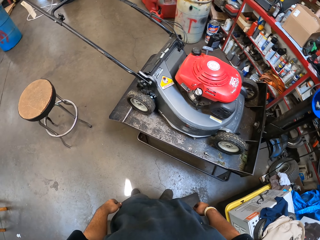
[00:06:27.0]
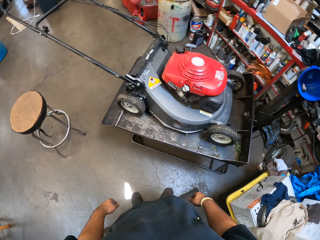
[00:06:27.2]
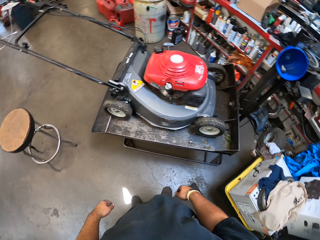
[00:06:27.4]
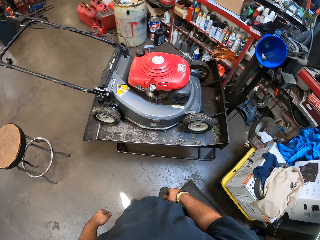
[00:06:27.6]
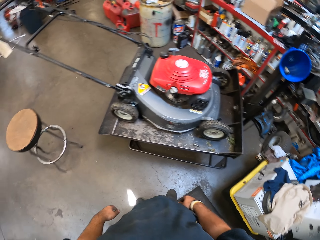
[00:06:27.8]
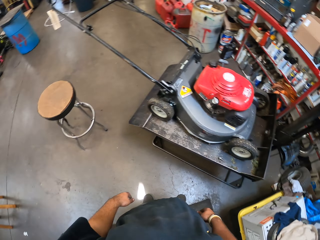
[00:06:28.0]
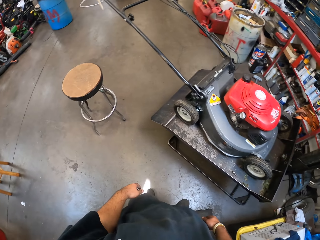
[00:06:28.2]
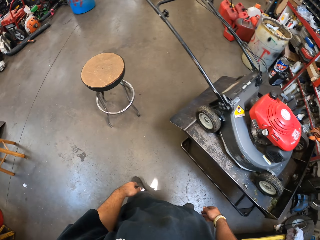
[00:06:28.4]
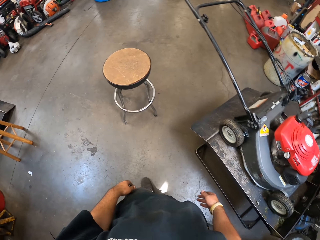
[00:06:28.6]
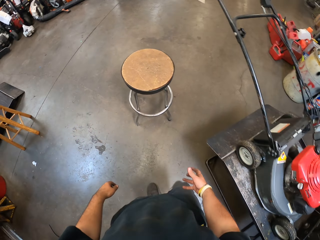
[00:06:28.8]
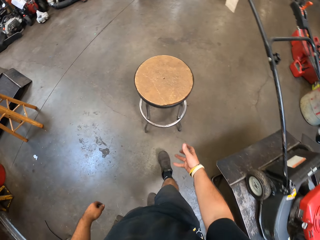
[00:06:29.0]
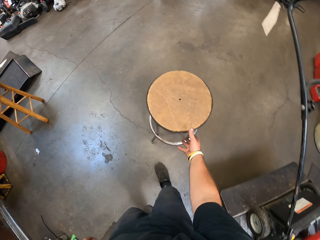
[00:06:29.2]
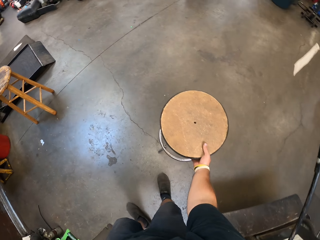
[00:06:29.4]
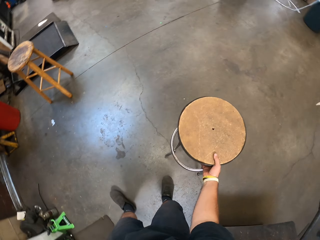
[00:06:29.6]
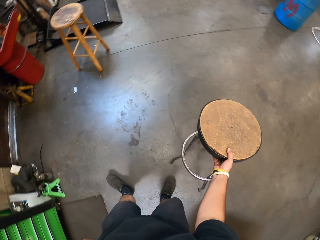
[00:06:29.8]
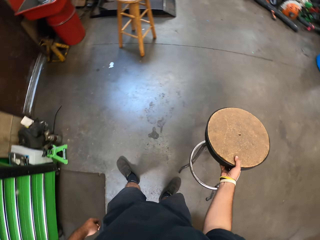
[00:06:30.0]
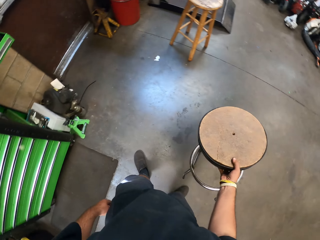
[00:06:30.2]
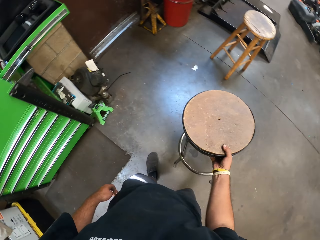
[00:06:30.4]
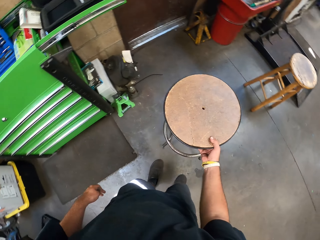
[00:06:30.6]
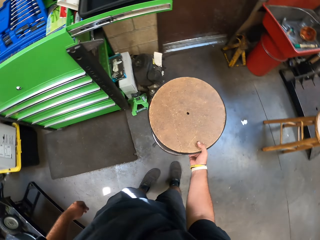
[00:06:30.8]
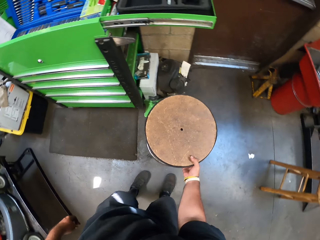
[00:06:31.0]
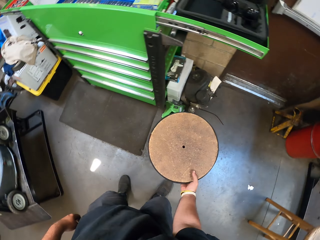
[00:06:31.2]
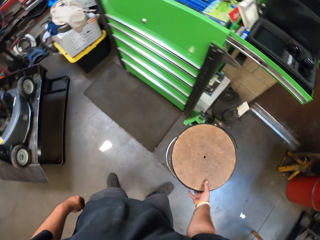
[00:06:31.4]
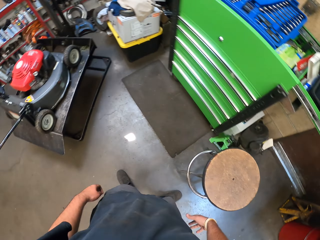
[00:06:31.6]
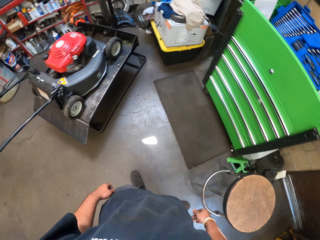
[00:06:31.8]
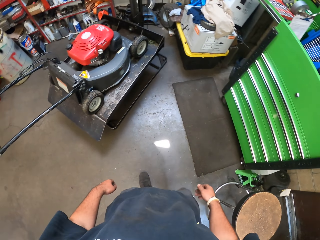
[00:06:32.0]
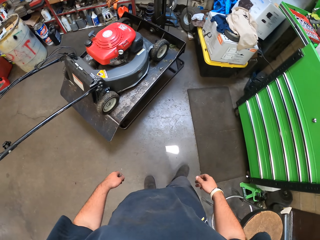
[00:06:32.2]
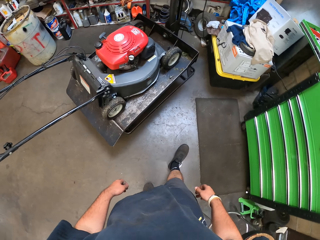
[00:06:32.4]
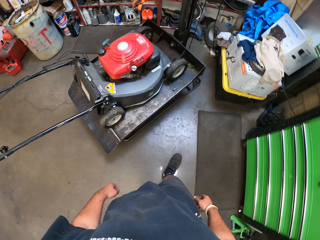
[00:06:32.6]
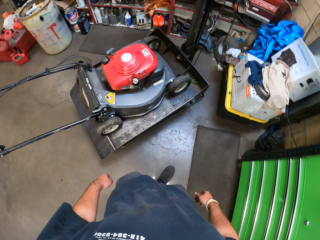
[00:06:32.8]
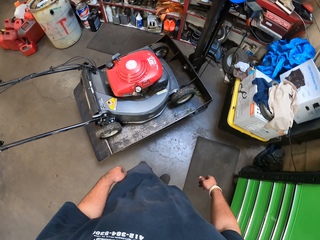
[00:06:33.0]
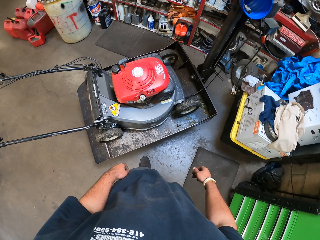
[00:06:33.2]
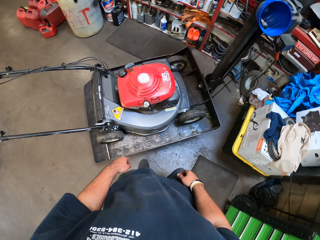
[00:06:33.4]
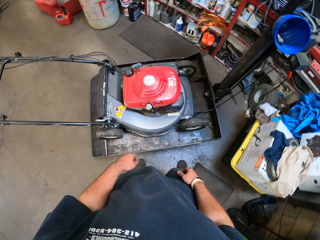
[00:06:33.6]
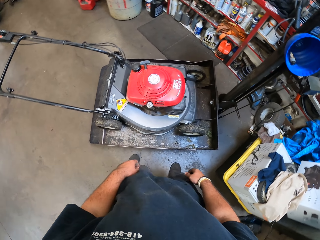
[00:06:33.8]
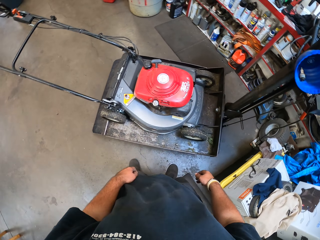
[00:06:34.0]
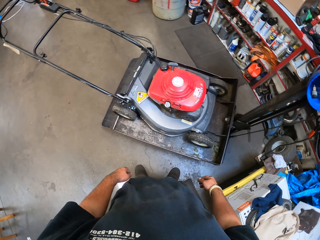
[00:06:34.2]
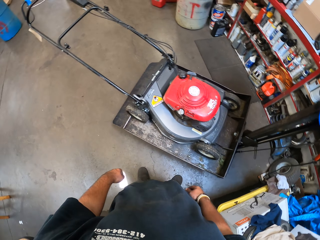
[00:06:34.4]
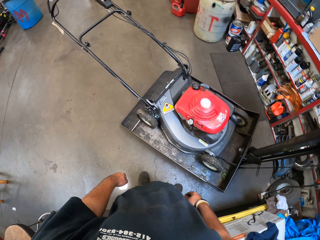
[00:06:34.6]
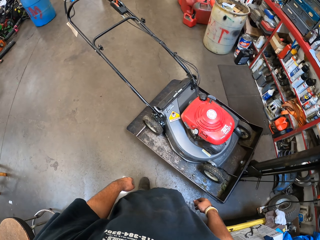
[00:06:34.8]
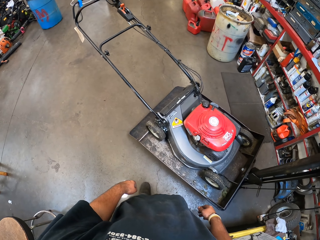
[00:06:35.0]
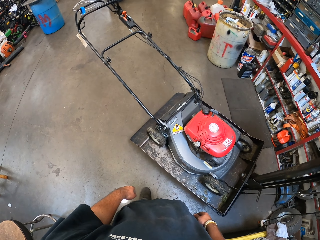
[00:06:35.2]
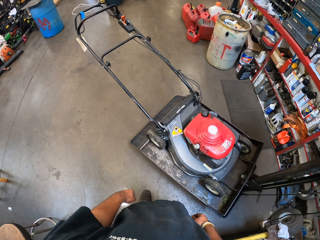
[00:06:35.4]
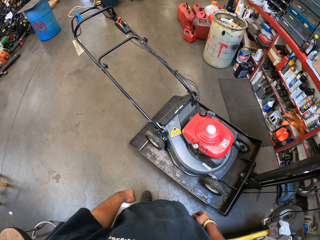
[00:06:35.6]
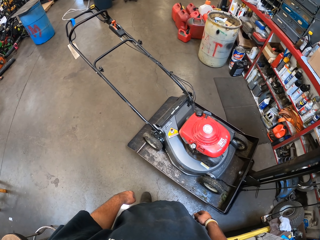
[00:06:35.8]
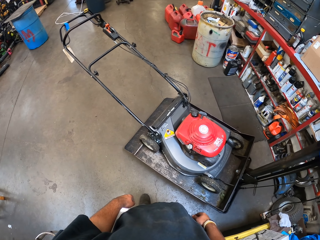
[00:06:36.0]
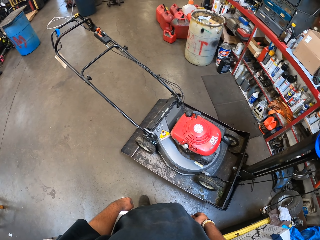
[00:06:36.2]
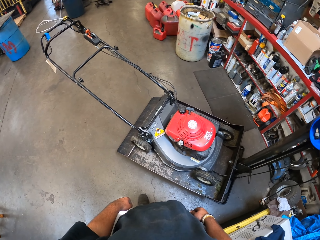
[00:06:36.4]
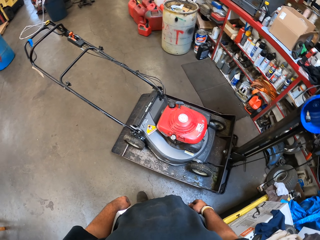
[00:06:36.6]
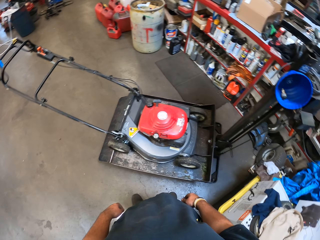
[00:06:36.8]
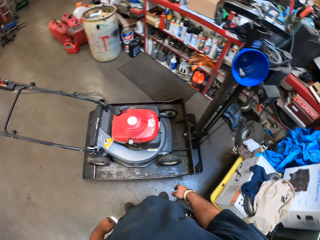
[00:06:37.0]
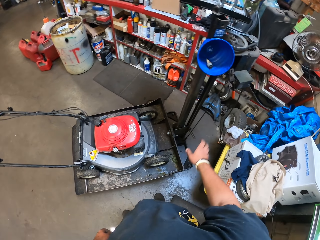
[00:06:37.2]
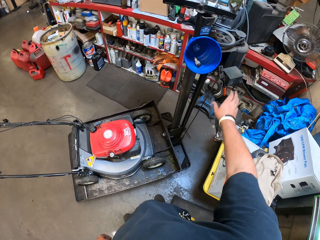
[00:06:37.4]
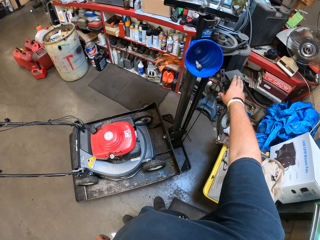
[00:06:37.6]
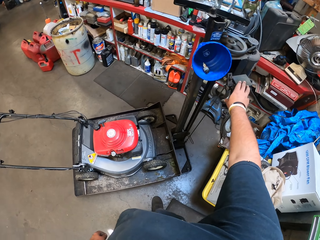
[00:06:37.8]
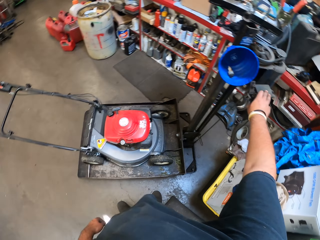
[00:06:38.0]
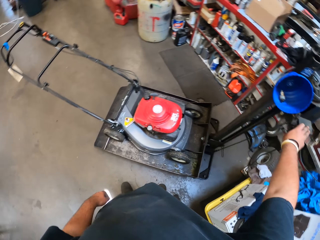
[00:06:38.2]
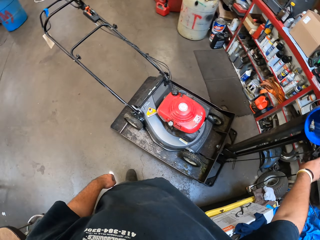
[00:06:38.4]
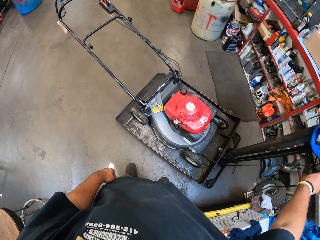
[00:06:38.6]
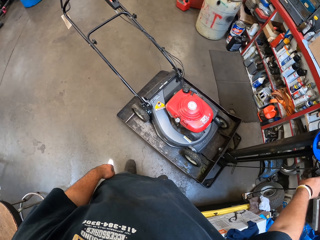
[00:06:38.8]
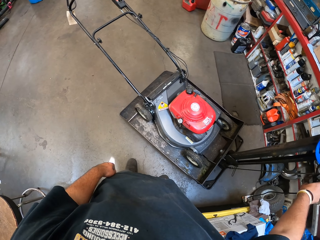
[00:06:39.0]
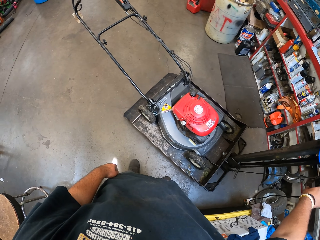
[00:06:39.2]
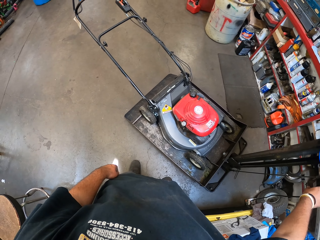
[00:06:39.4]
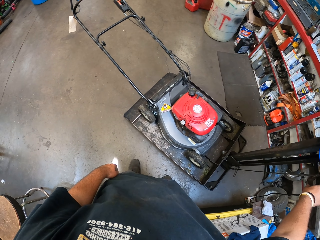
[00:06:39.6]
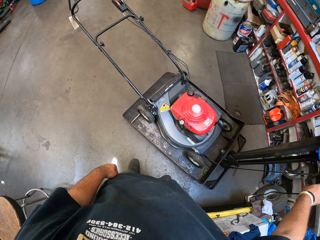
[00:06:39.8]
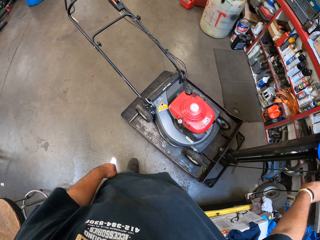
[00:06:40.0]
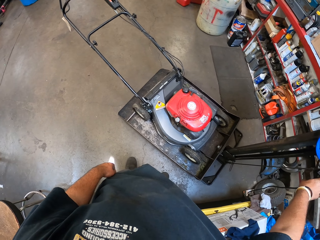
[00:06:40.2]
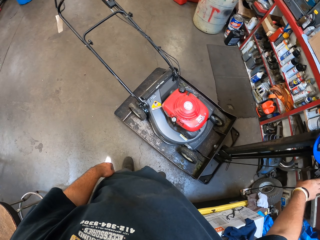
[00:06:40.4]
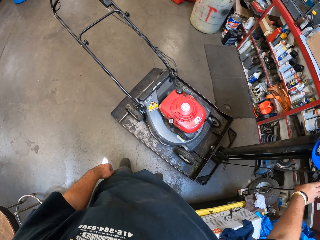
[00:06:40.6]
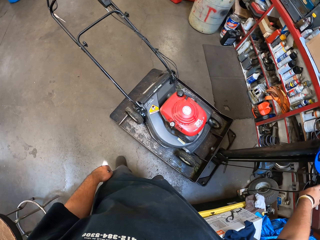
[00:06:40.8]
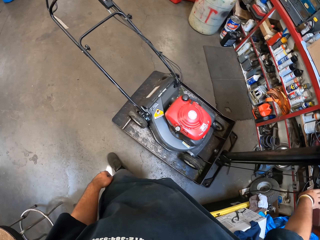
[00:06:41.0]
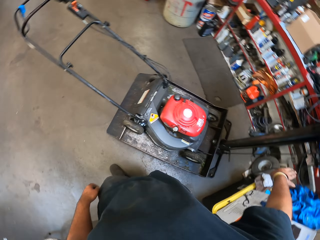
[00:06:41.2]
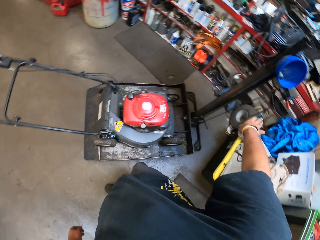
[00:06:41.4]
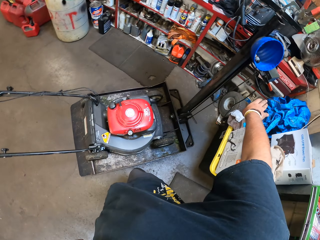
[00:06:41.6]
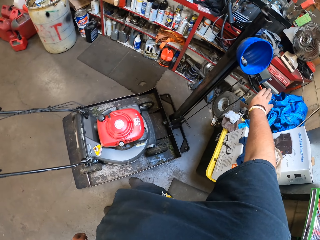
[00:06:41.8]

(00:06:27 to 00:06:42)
The camera wearer walks in the workshop. They move the stool. They touch the lifting machine. They stop the lifter.

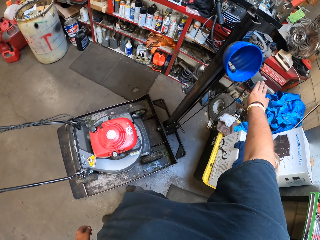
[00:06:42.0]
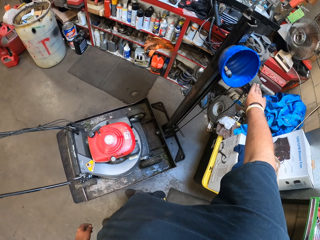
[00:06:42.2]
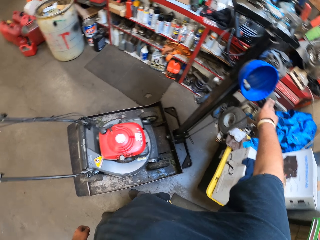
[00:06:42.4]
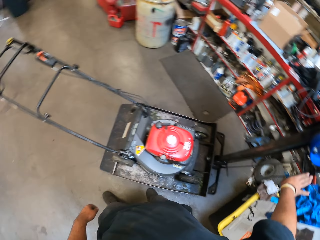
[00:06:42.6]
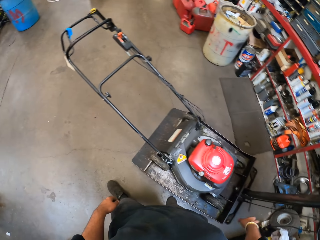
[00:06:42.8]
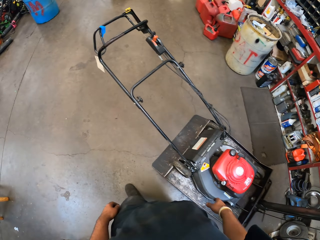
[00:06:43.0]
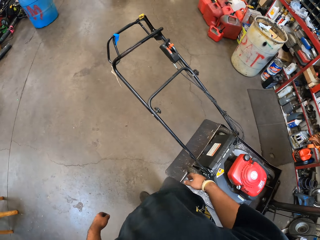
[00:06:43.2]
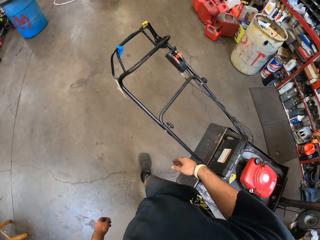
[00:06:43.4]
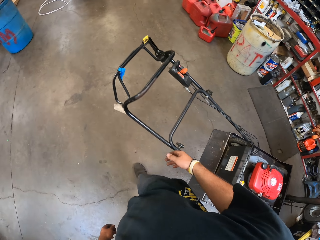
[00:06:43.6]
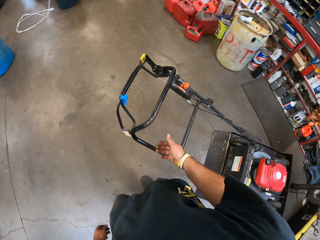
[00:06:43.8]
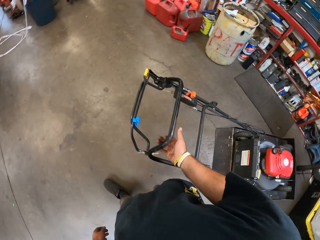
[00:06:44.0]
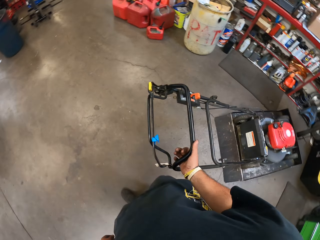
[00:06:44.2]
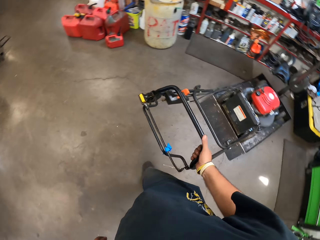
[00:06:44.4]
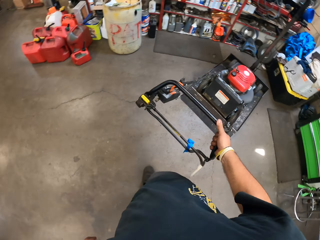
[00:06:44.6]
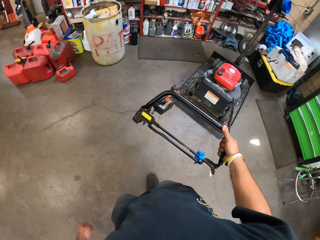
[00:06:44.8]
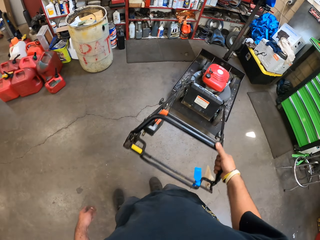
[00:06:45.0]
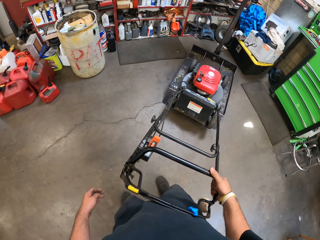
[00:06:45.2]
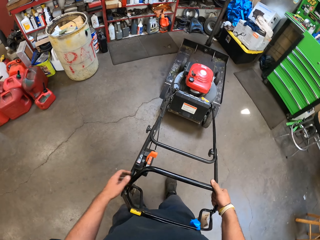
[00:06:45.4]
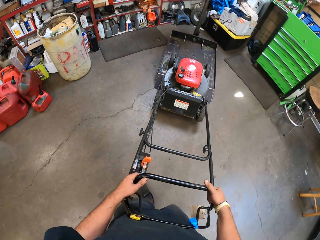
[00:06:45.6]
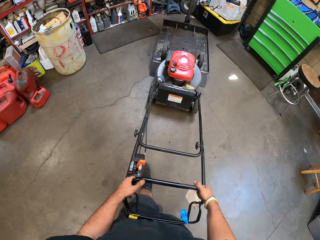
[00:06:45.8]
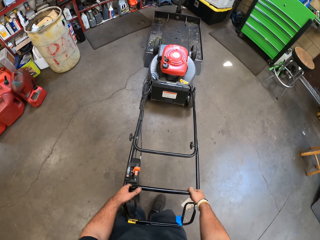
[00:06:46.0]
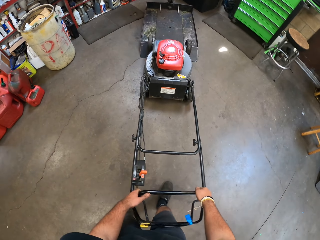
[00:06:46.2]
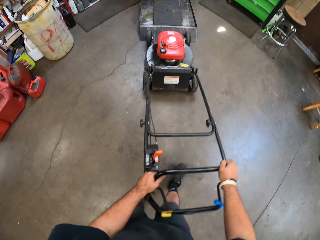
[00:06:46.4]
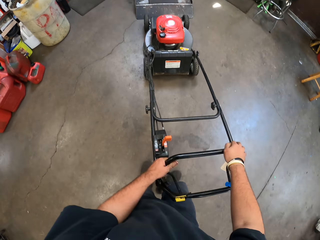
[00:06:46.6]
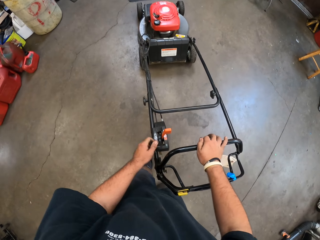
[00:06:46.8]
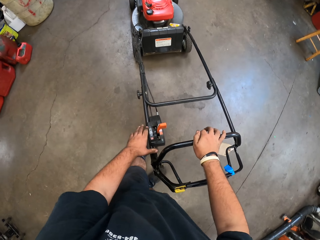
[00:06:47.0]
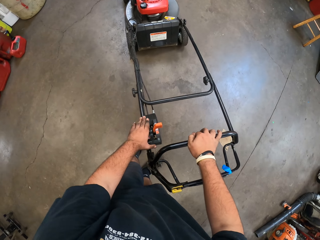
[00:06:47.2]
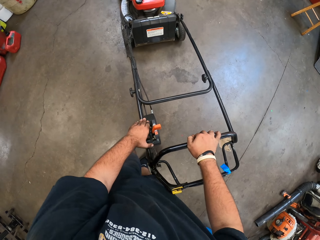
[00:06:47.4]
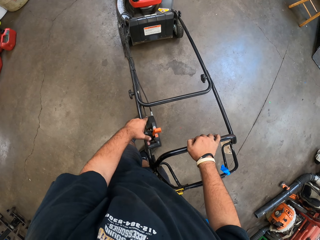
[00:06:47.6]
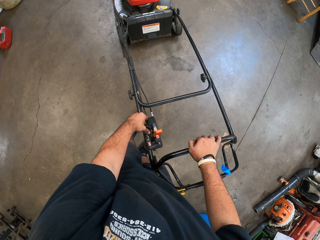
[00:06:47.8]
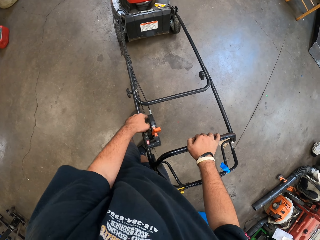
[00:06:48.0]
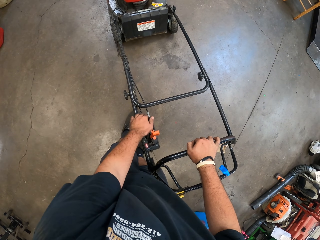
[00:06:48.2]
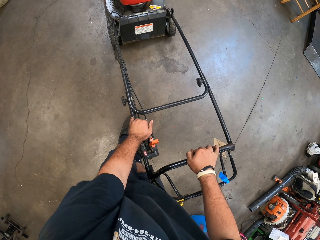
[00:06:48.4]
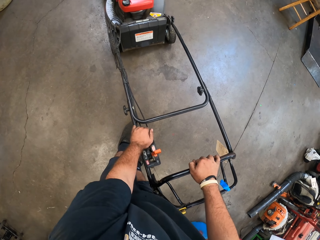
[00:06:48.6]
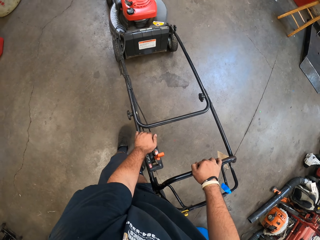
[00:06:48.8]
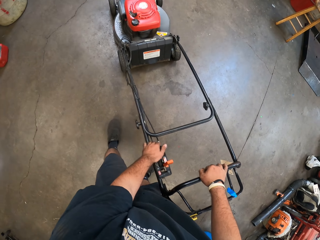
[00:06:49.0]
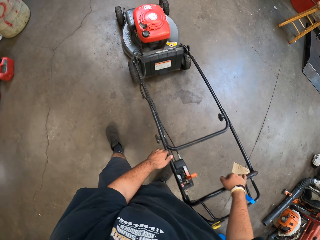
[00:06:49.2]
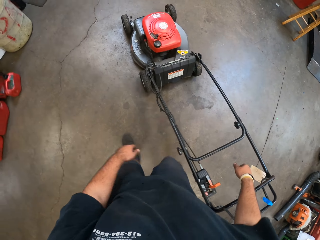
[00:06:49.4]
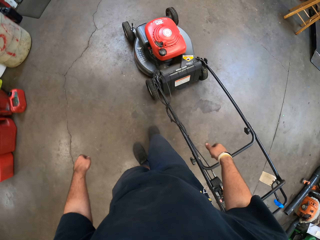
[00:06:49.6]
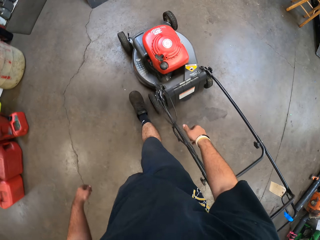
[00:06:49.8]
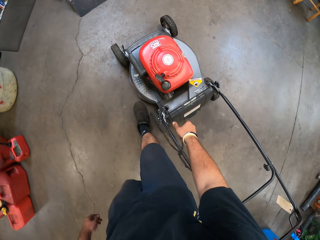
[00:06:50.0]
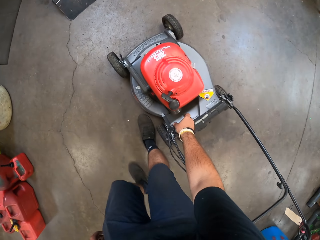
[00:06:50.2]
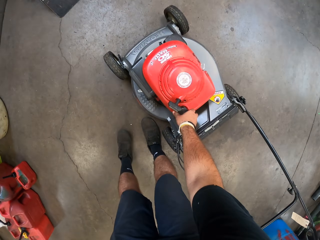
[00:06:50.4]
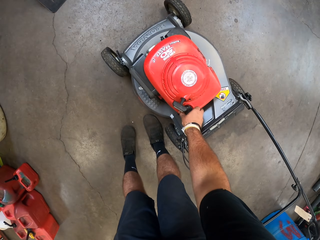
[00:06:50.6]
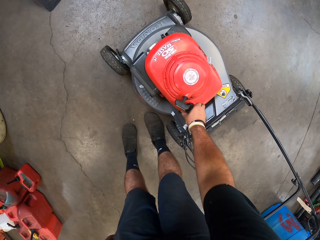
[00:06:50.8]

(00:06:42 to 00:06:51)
The camera wearer removes the lawn mower from the lifter. They pull the electric grass cutting machine and put the brakes on.
